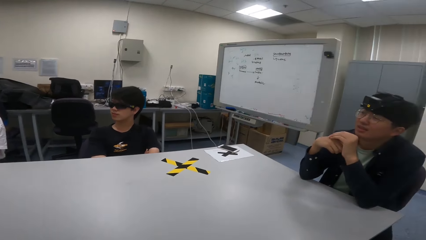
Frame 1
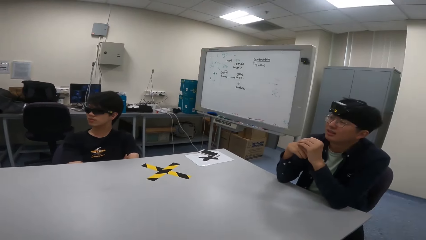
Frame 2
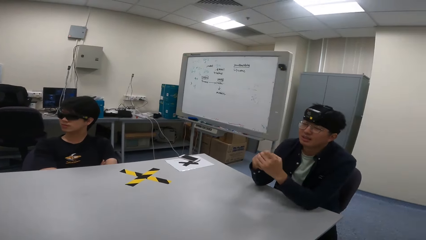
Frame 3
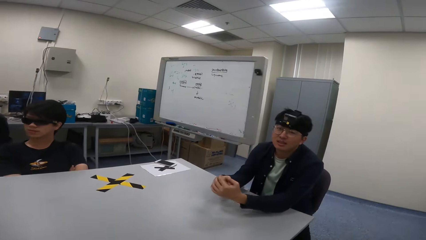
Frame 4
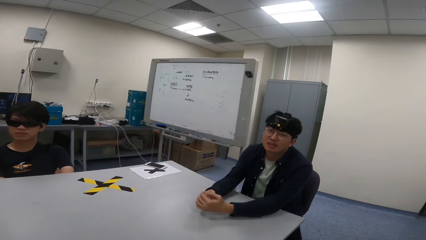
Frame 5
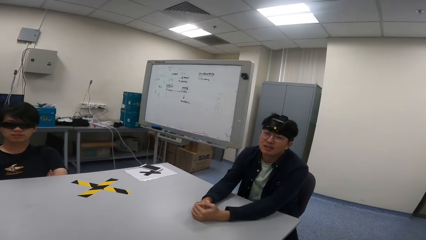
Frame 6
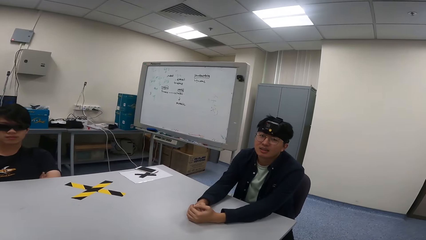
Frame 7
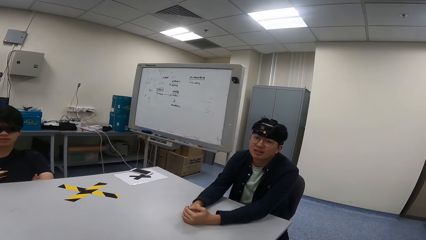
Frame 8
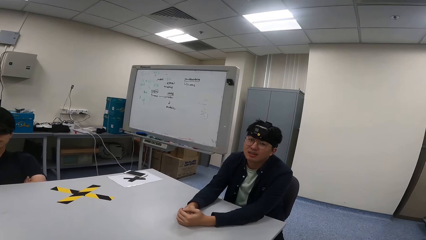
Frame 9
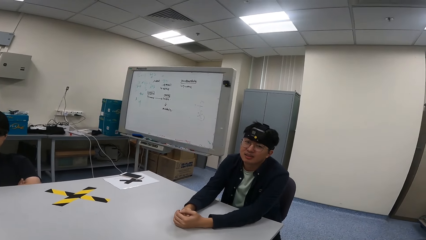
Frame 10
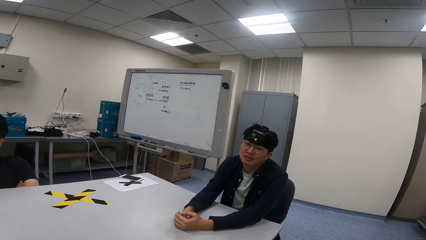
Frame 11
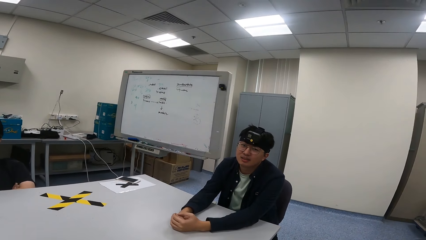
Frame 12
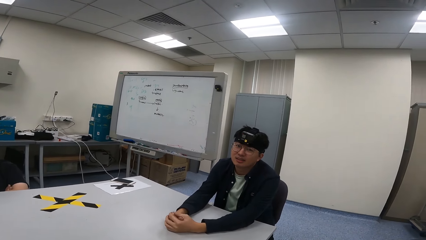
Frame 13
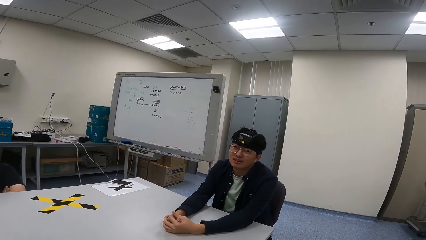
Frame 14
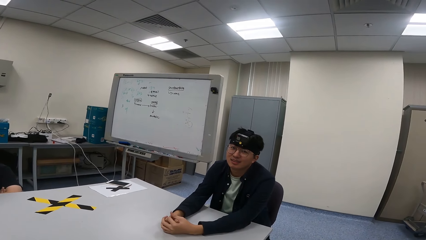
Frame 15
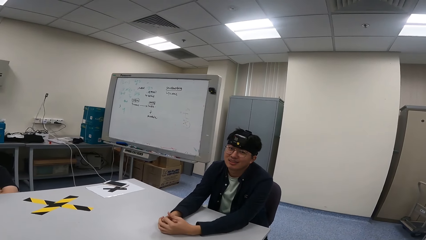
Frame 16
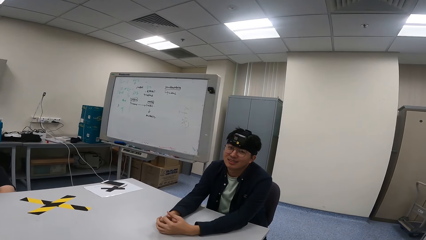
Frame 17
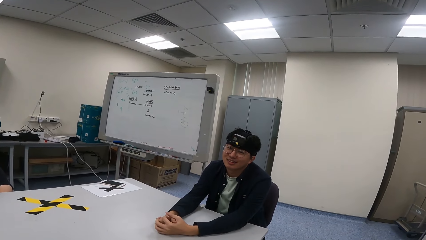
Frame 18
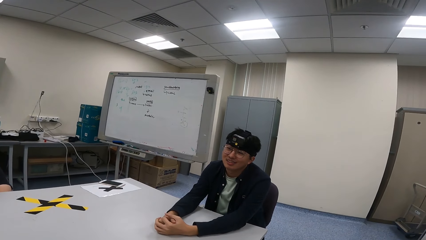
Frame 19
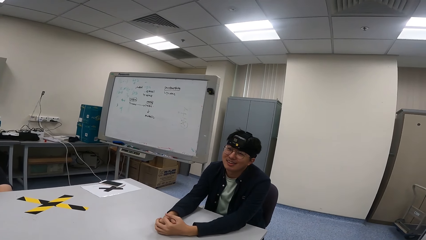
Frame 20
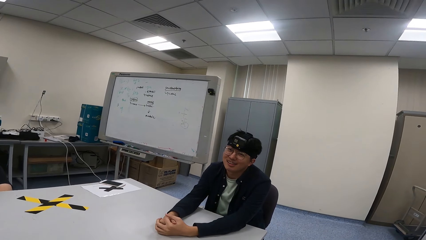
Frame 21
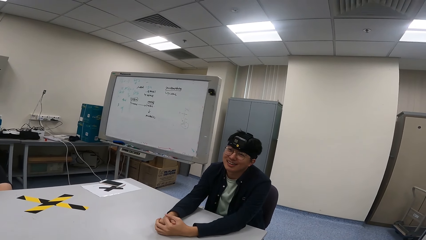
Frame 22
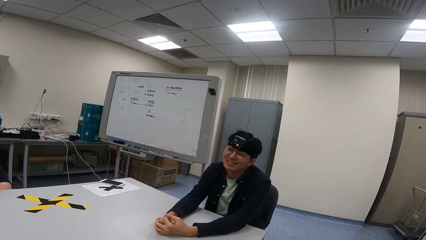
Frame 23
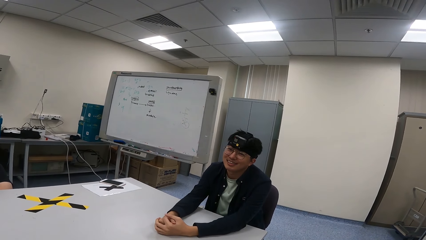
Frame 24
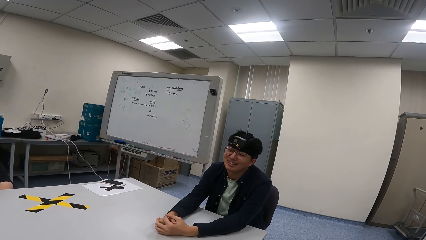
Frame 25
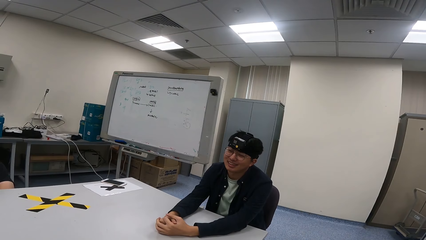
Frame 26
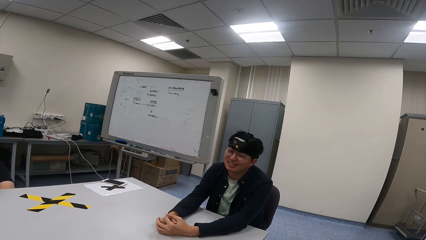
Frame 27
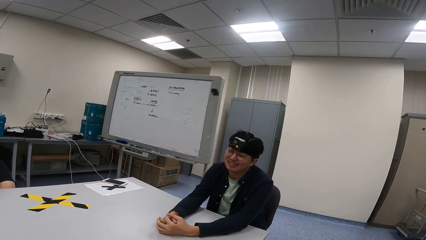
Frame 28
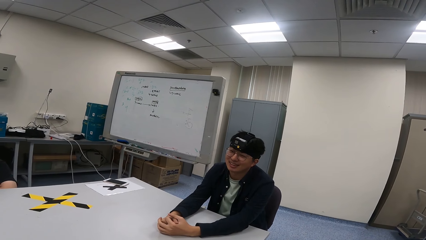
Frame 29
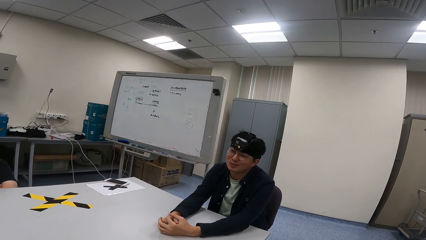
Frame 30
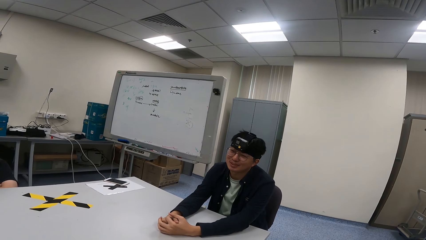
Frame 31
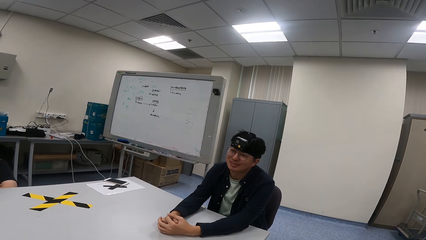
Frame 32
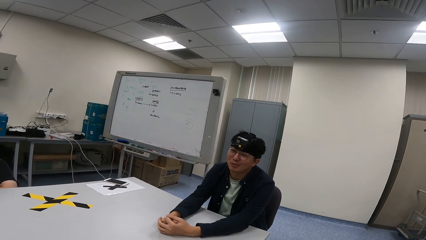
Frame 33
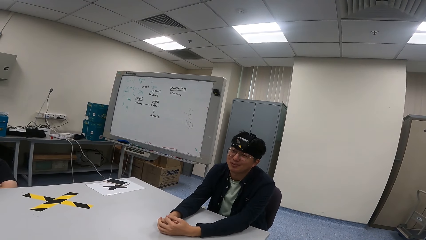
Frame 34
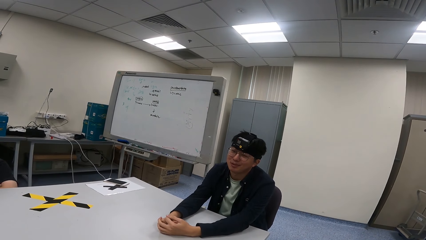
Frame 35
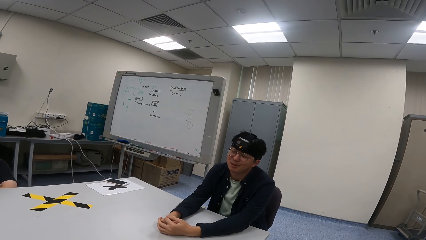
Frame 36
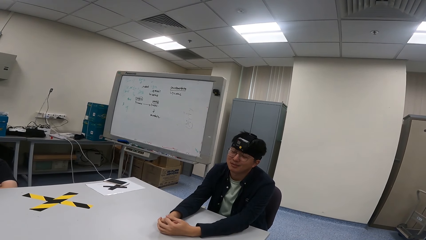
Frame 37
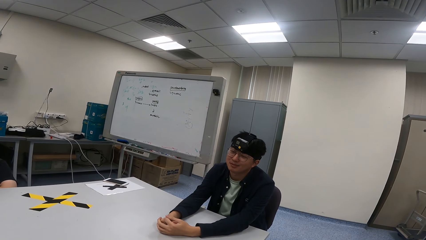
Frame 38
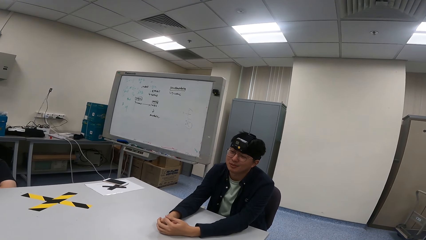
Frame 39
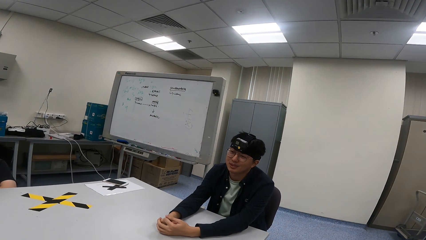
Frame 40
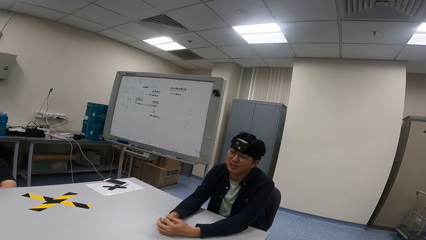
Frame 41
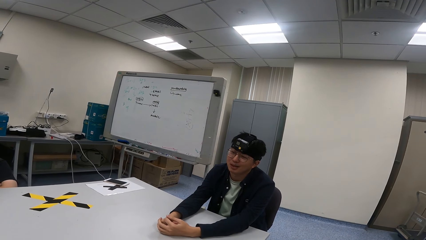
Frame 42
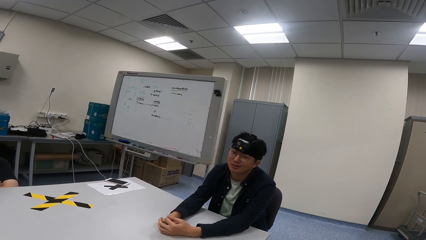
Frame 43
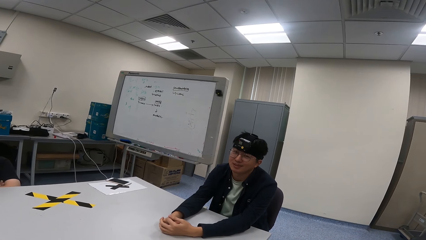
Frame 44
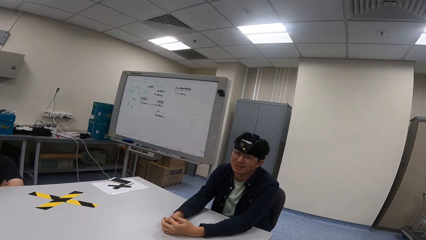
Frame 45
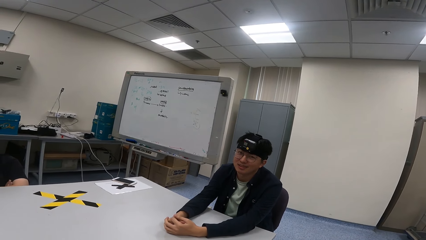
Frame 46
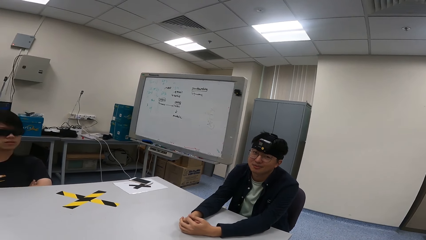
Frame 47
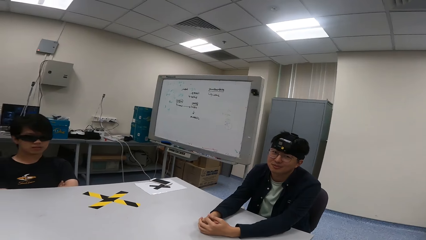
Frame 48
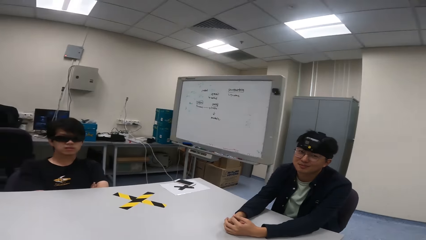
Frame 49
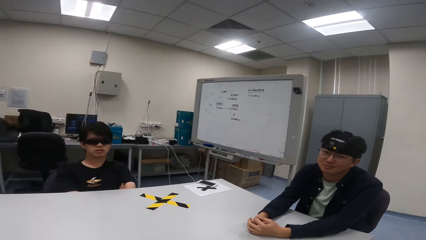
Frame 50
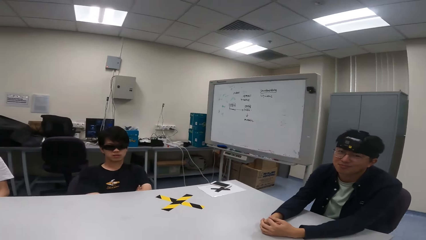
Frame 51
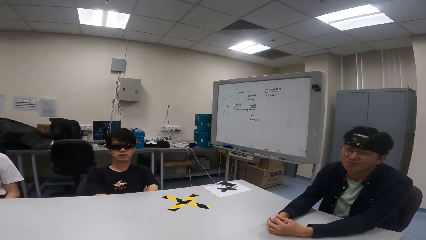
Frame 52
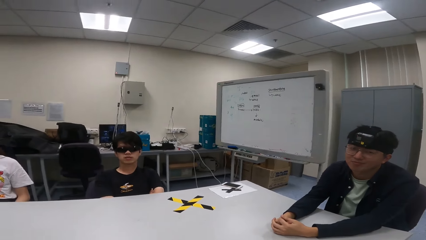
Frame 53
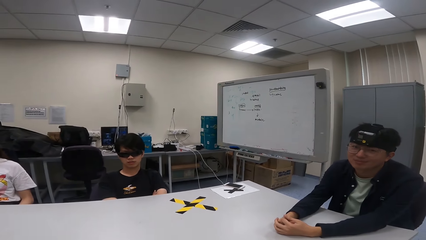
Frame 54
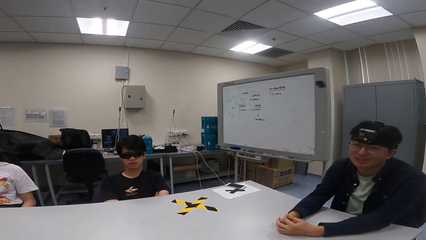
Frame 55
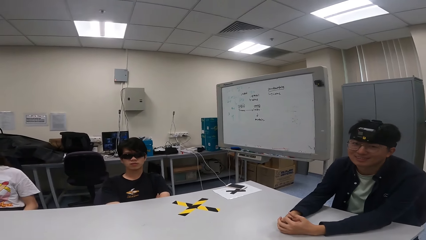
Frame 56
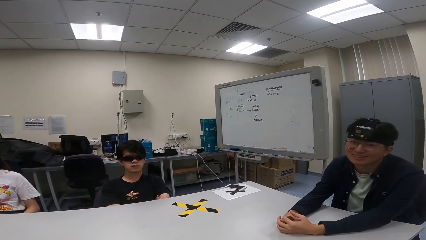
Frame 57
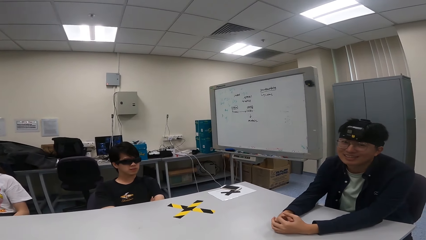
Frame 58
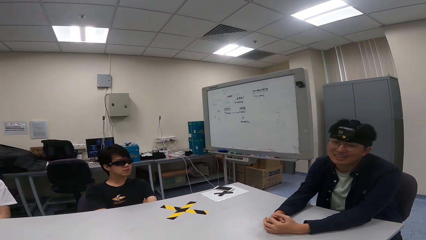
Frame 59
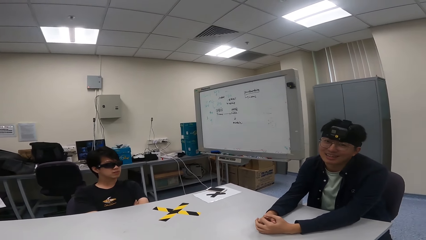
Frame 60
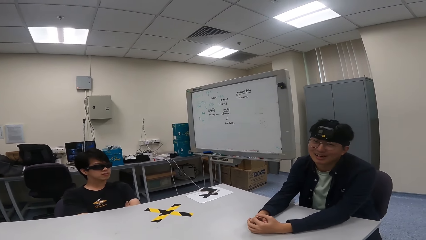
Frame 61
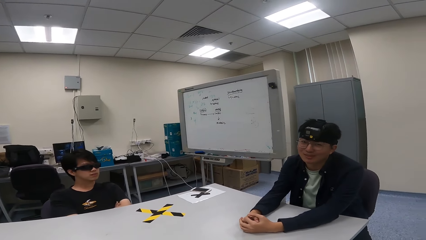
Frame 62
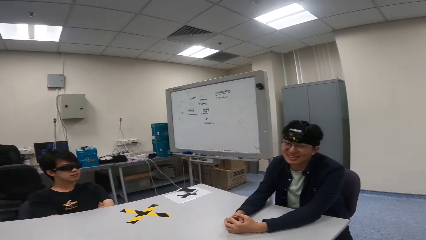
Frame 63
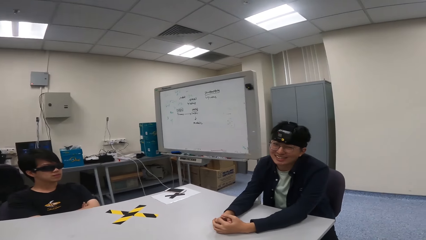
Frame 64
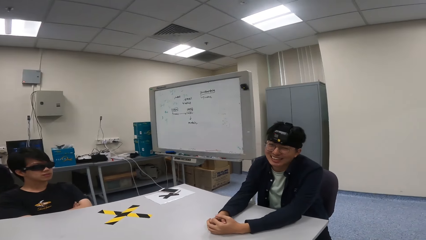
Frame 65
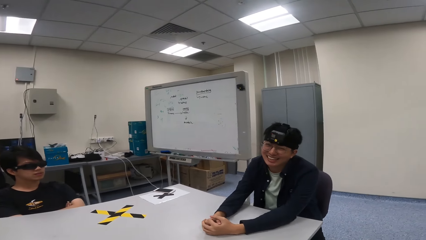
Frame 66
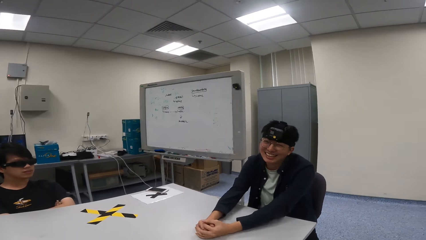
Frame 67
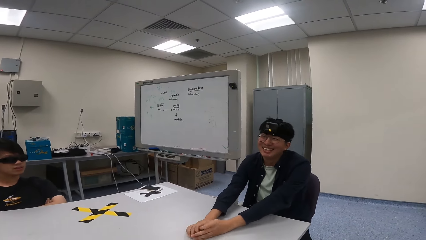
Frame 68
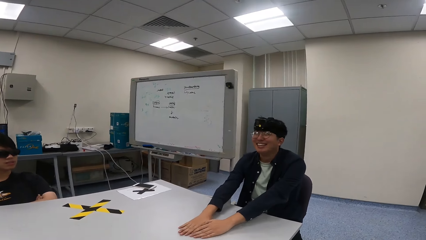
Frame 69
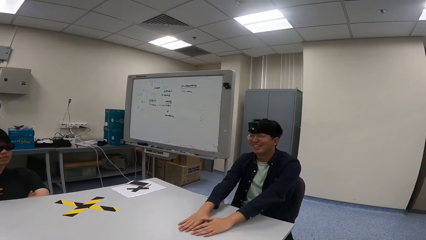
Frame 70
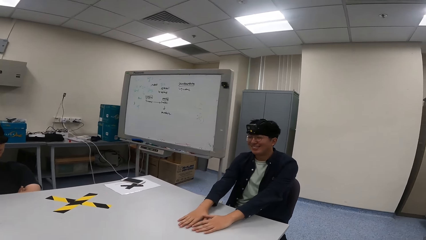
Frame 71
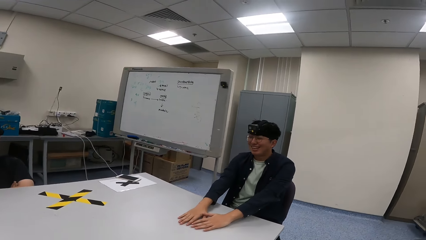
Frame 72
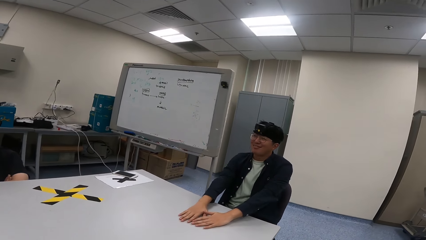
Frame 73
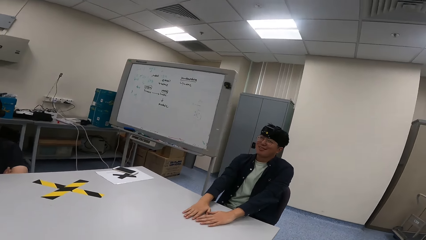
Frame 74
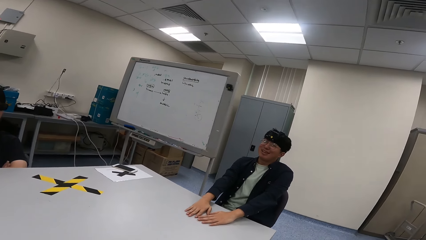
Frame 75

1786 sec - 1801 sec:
The camera wearer talks to a person.
